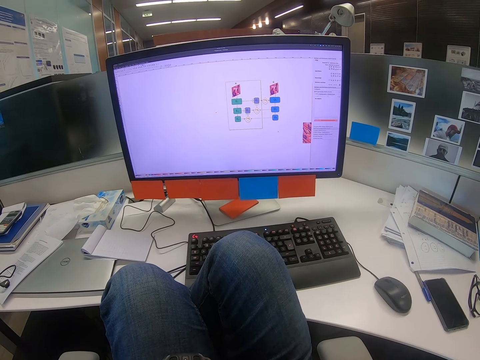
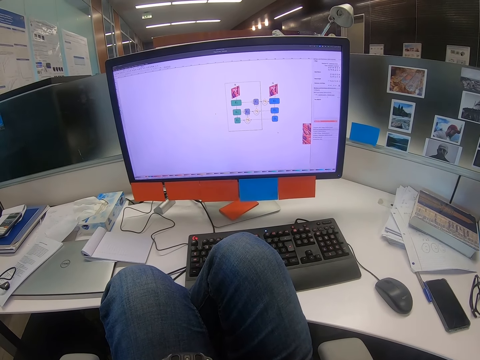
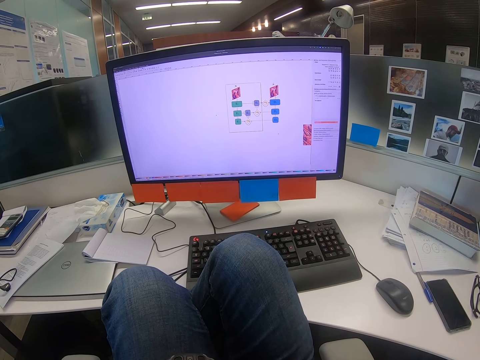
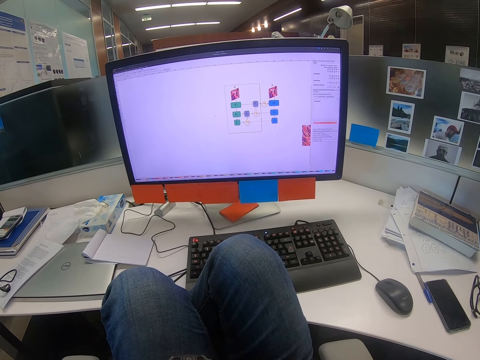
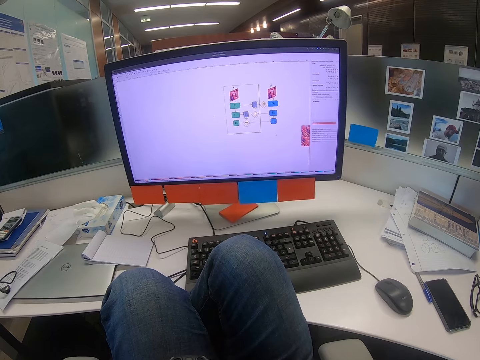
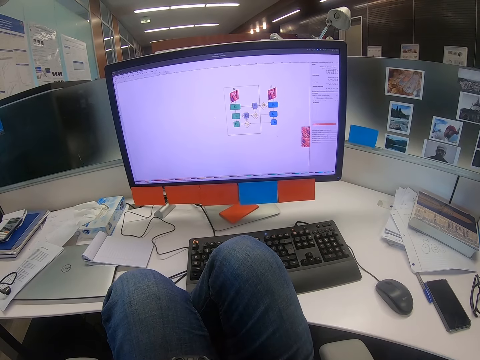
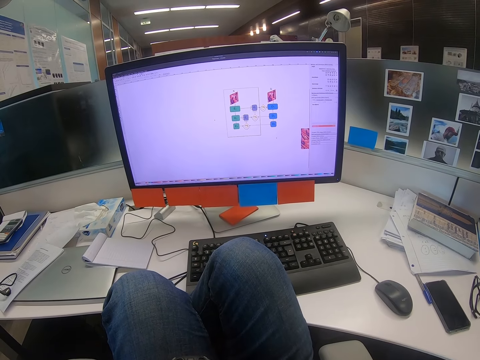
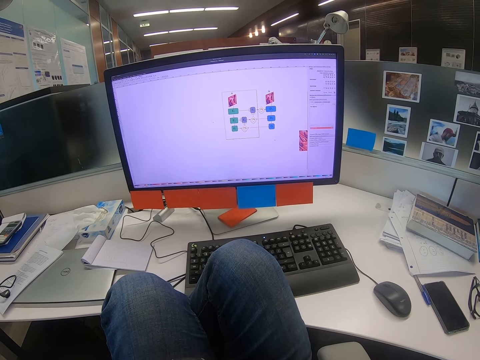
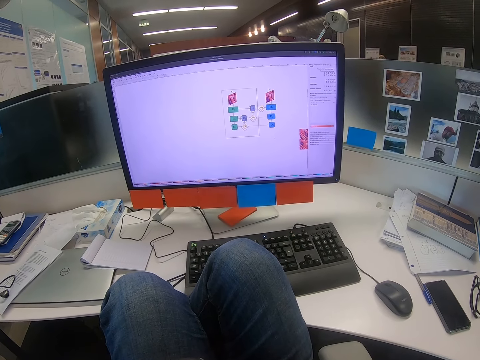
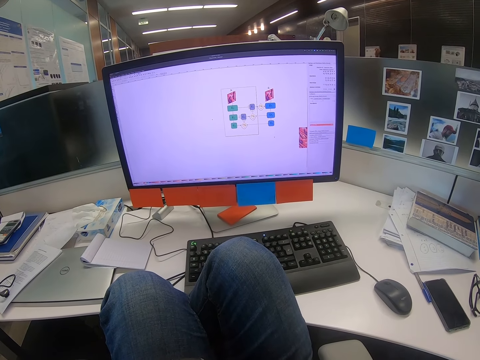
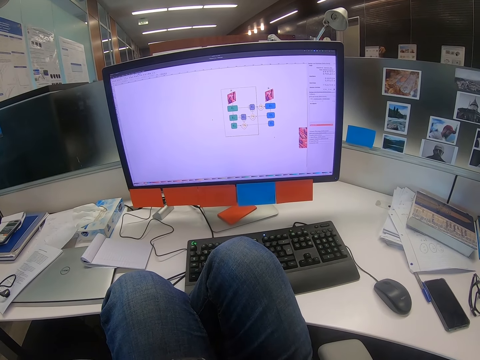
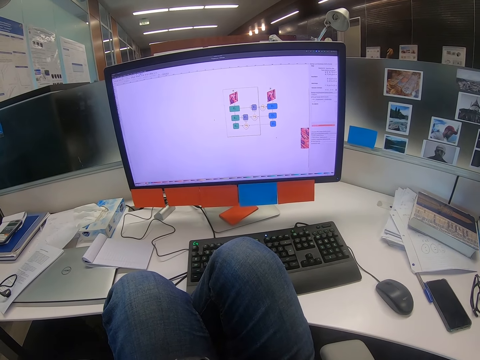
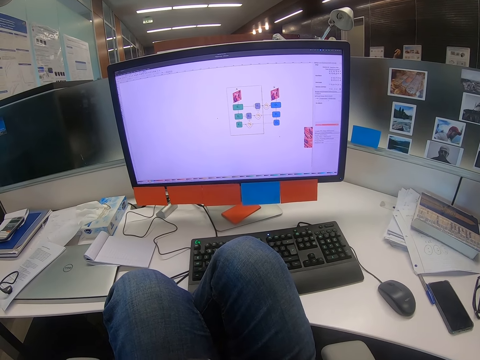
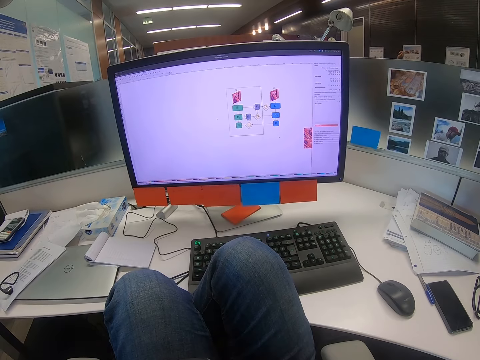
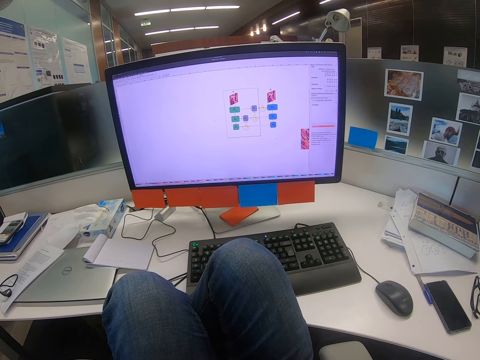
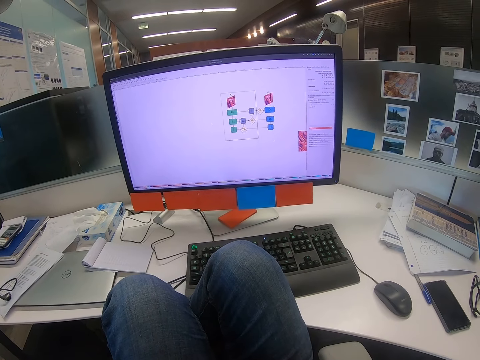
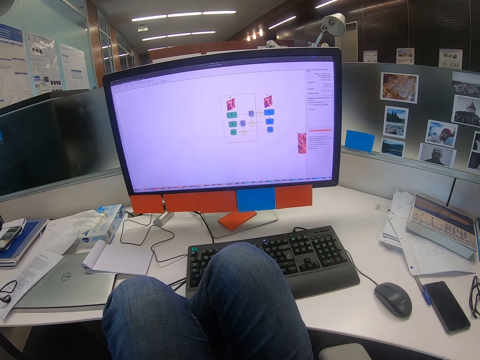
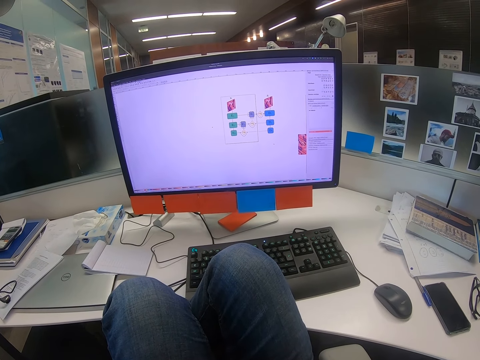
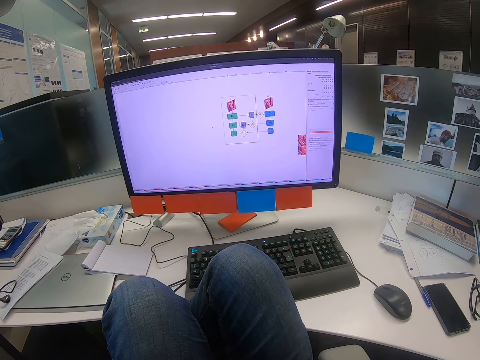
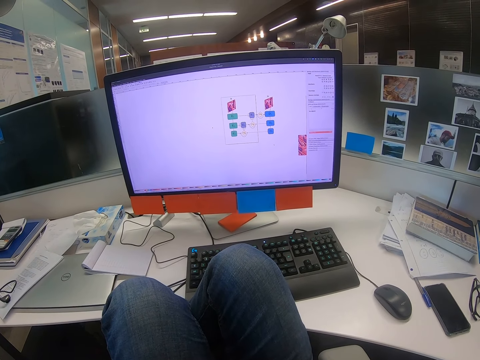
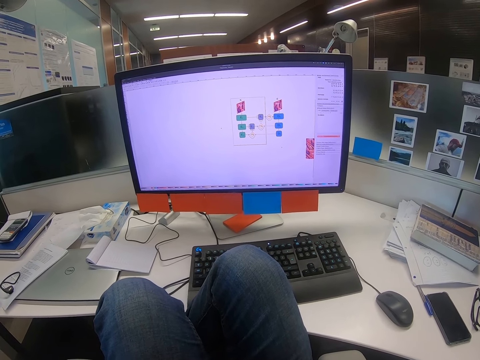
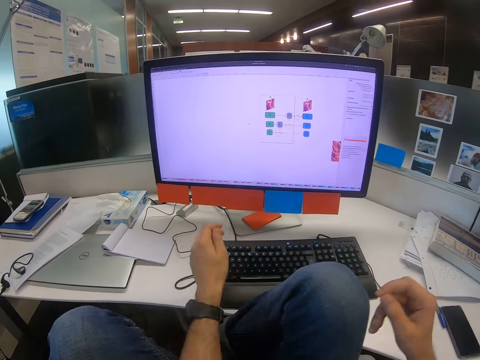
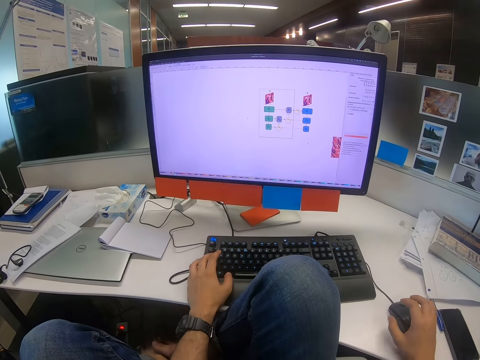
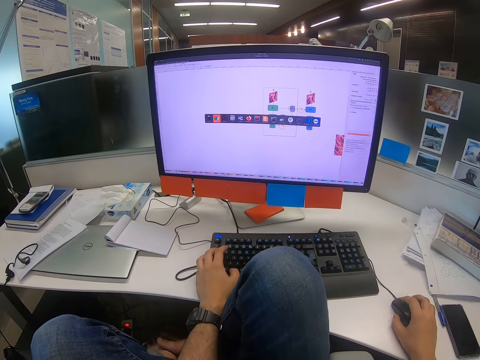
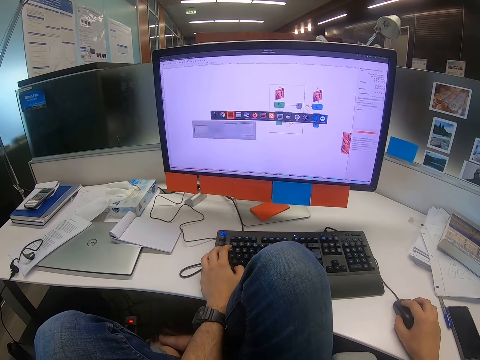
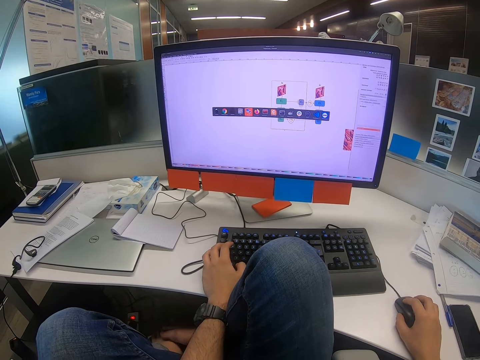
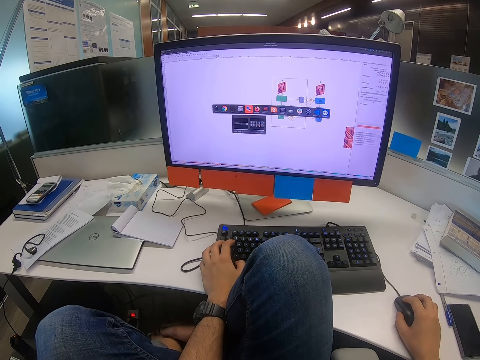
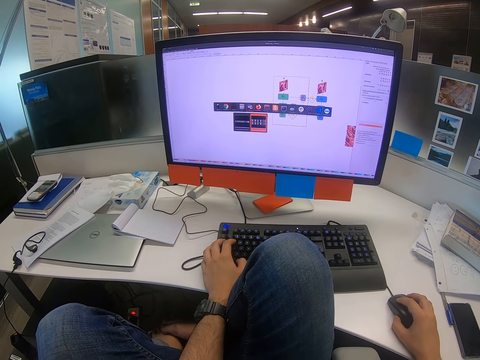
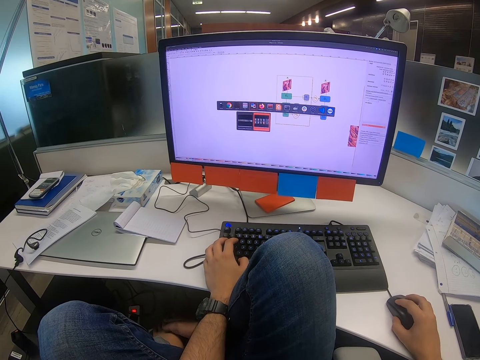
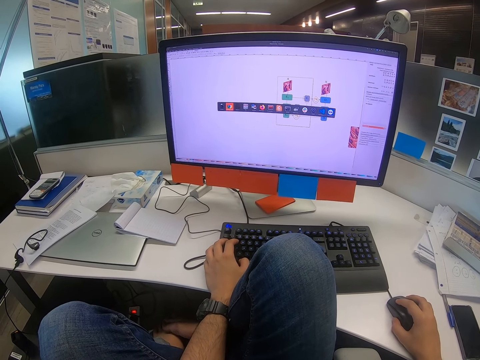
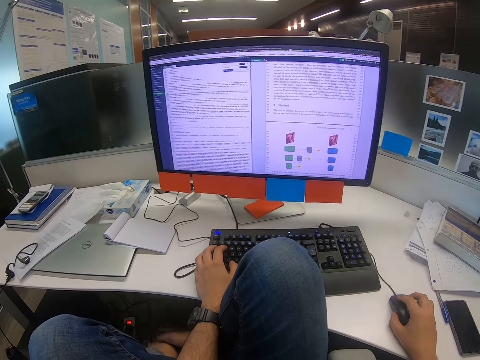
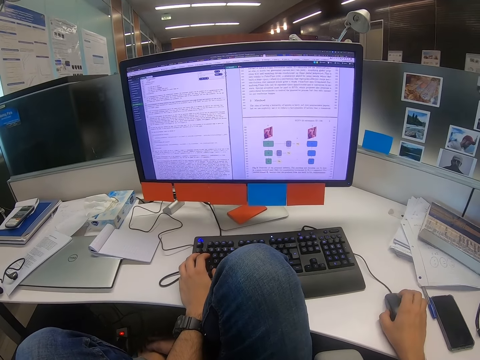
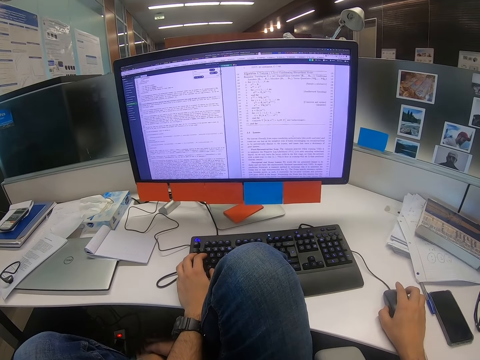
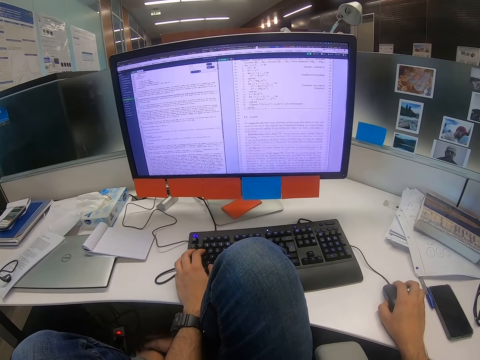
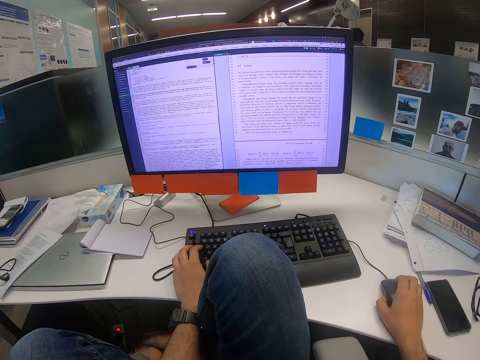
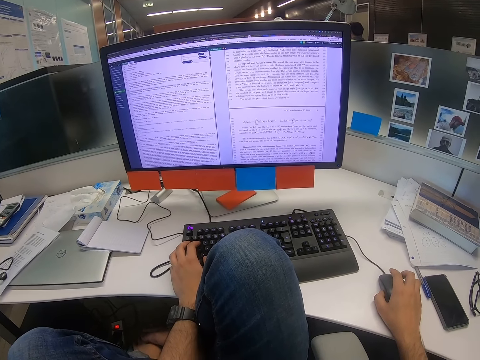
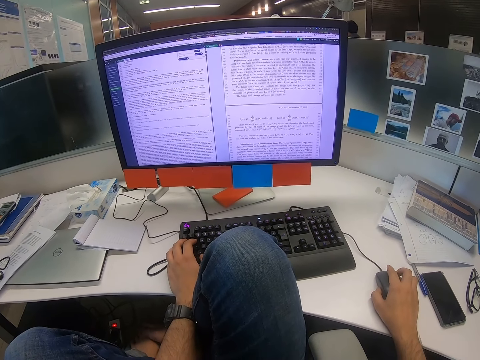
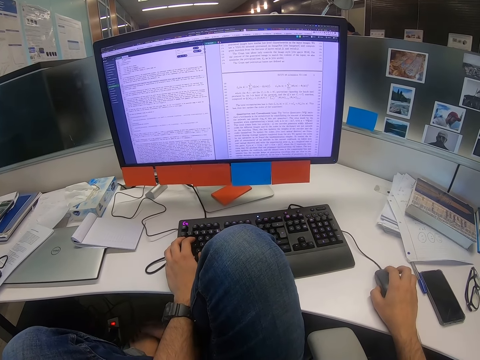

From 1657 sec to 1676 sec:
The camera wearer moves the left hand towards the keyboard. He moves the right hand towards the mouse. He moves the mouse with his right hand and presses on the keyboard with his left hand. He moves the mouse with his right hand.

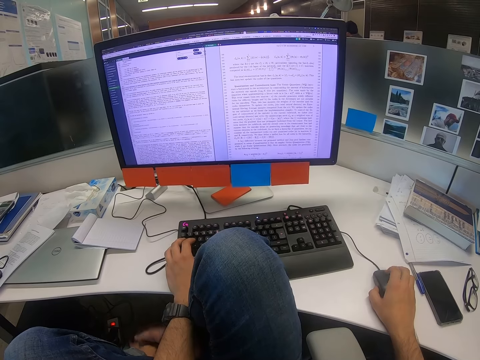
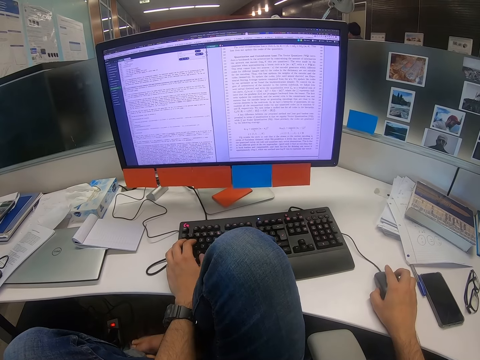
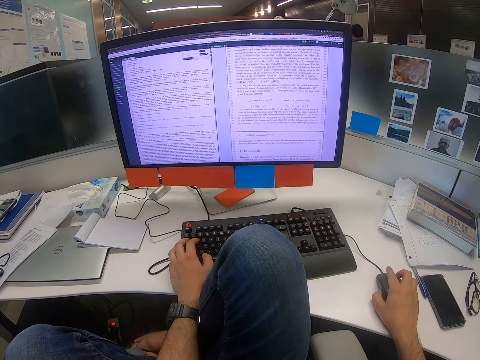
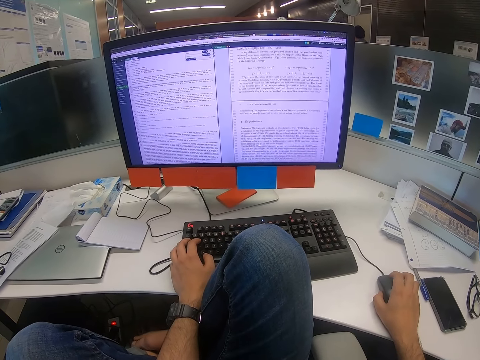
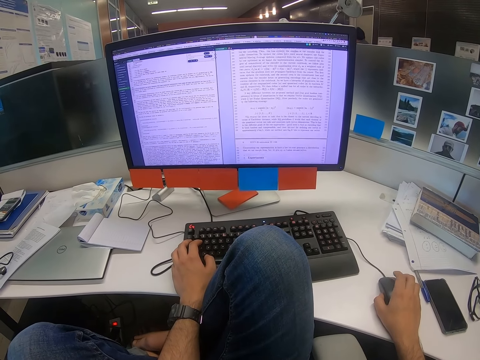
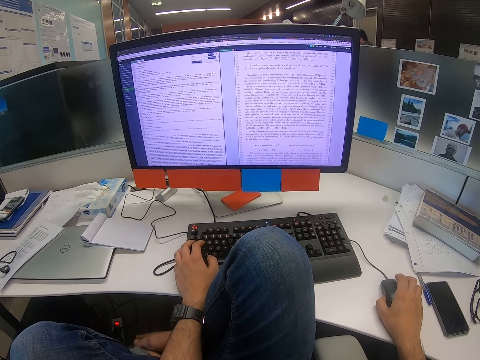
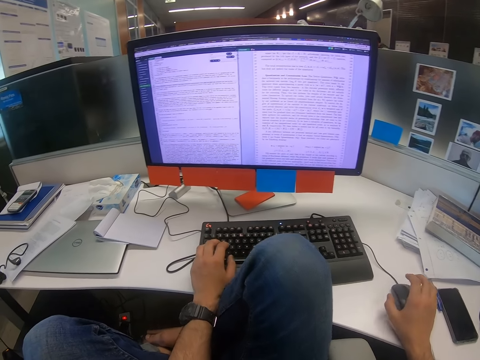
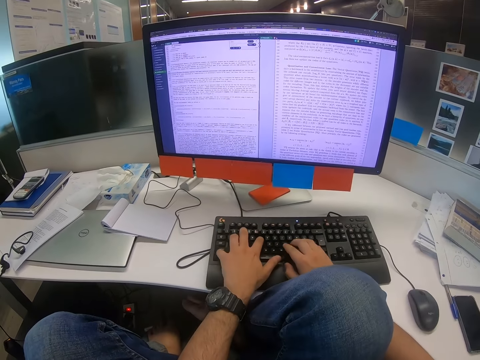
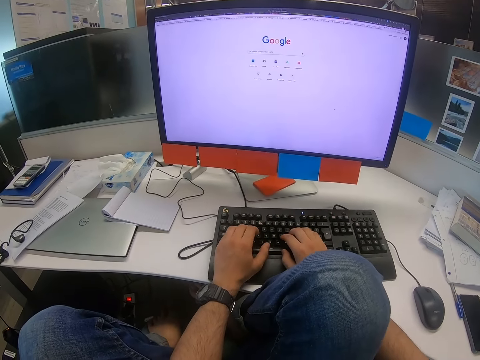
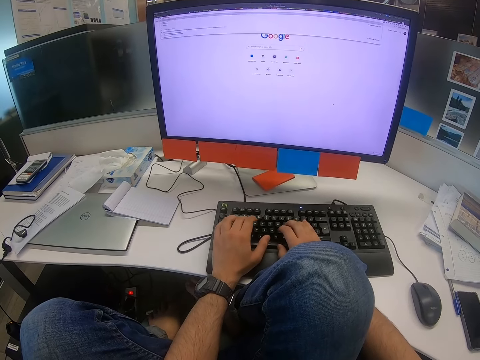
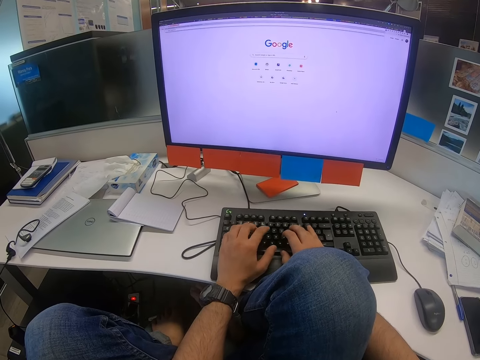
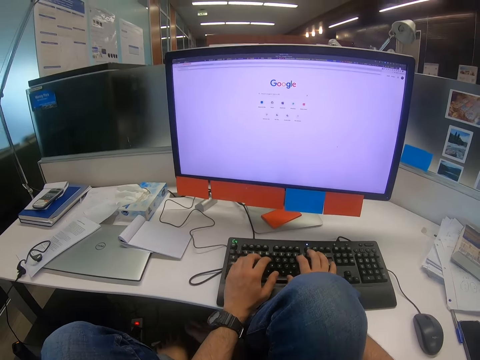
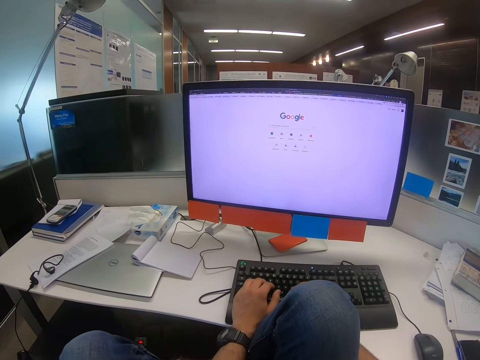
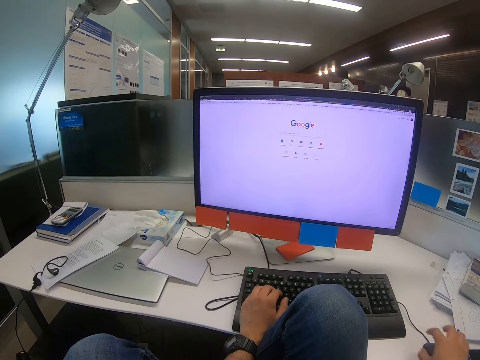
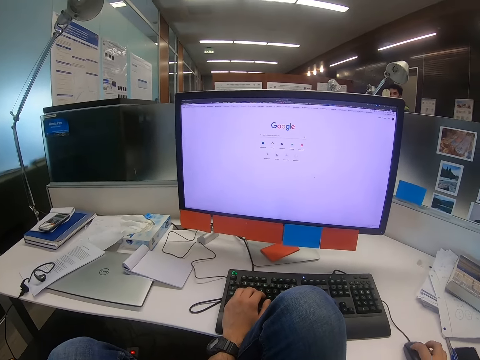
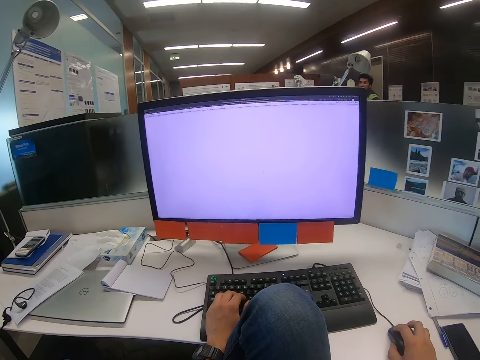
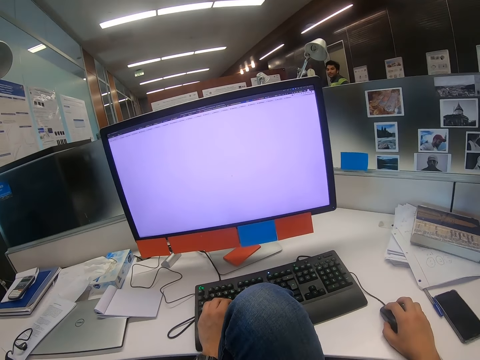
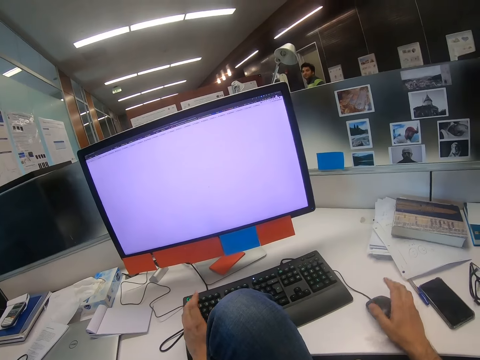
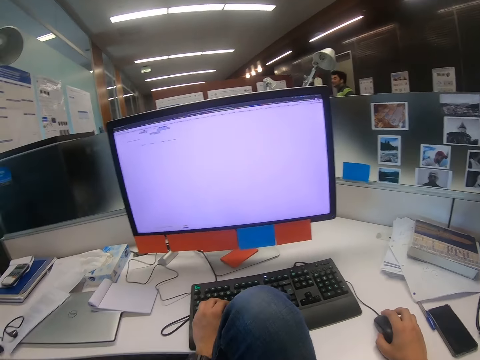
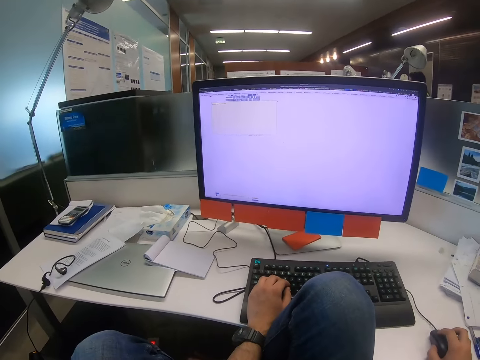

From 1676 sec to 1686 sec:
The camera wearer types on the keyboard. He moves the mouse with his right hand. He converses with a man.
